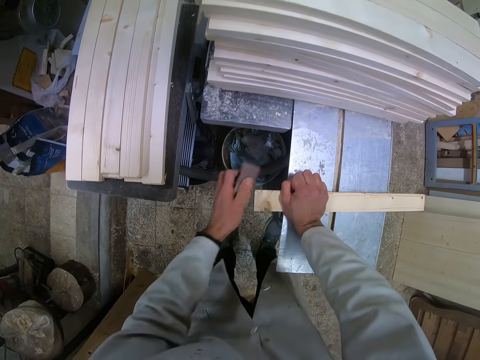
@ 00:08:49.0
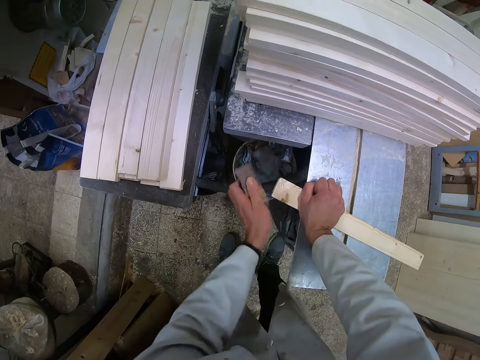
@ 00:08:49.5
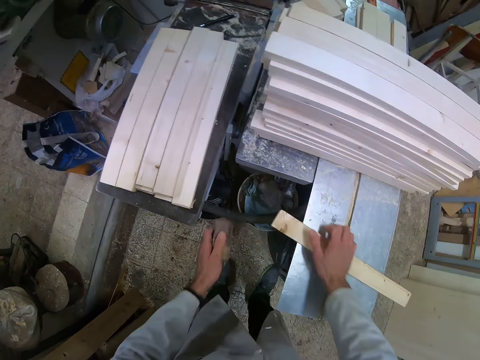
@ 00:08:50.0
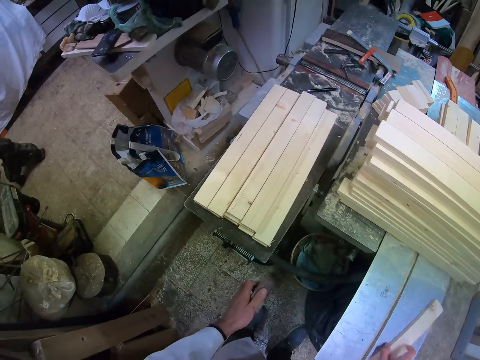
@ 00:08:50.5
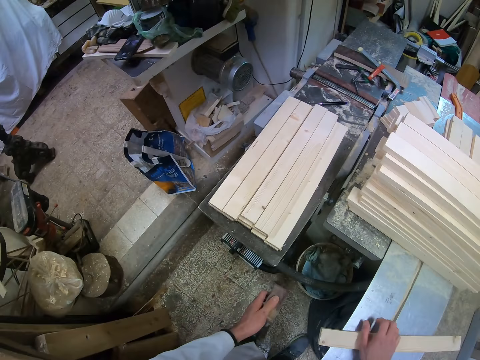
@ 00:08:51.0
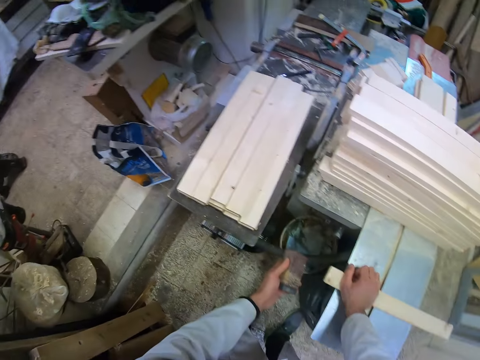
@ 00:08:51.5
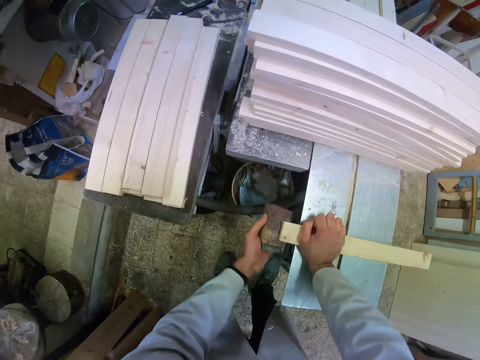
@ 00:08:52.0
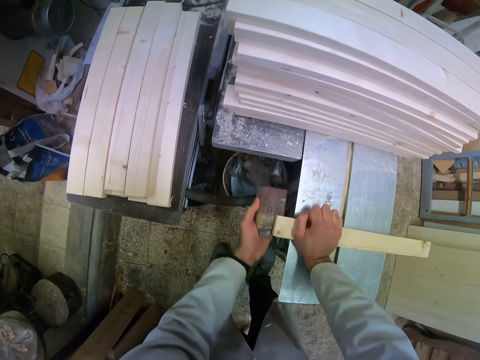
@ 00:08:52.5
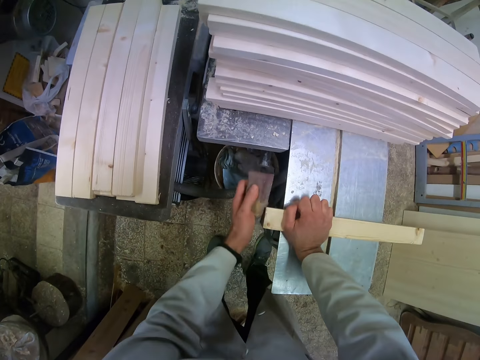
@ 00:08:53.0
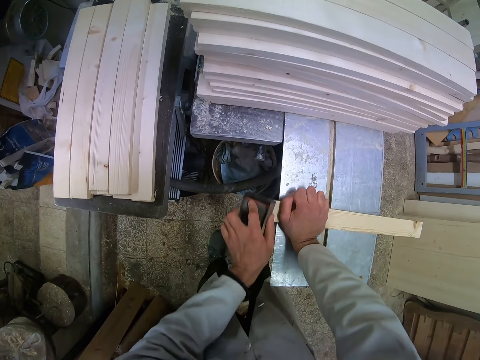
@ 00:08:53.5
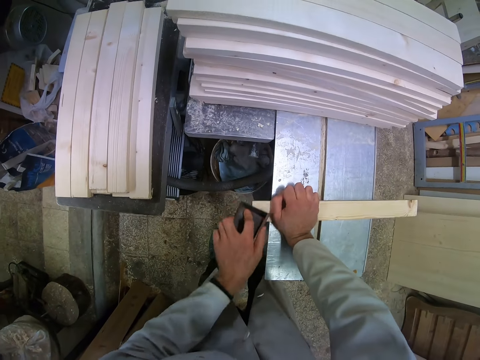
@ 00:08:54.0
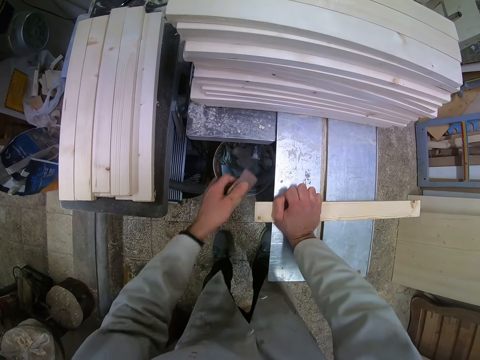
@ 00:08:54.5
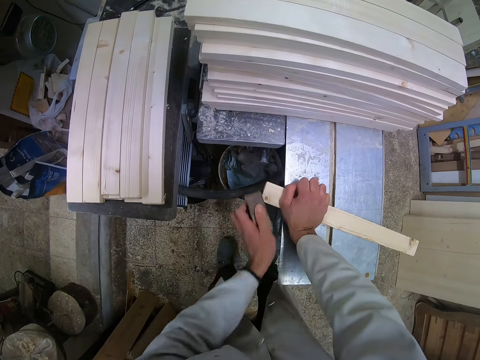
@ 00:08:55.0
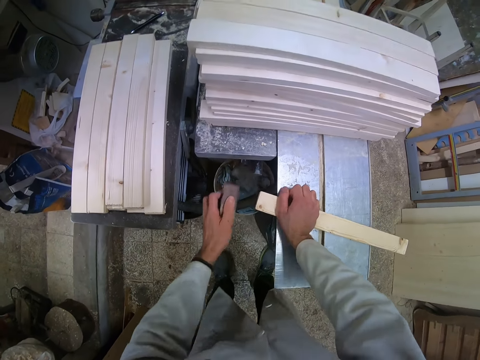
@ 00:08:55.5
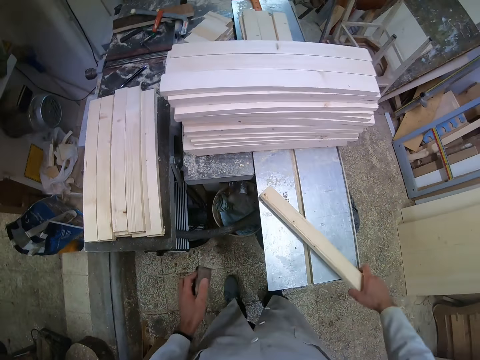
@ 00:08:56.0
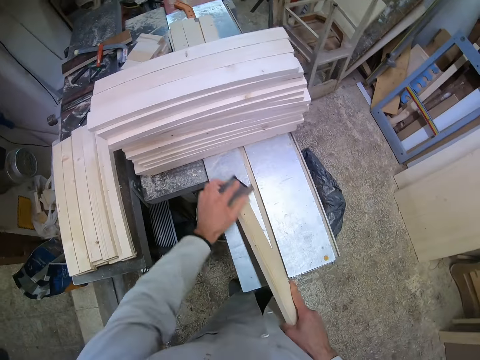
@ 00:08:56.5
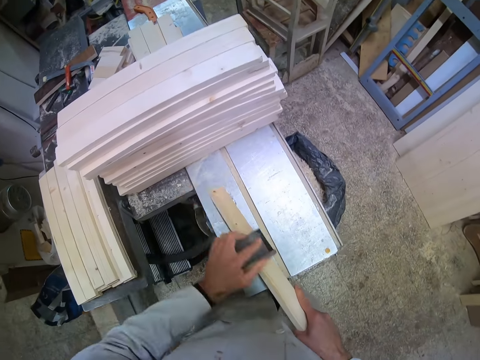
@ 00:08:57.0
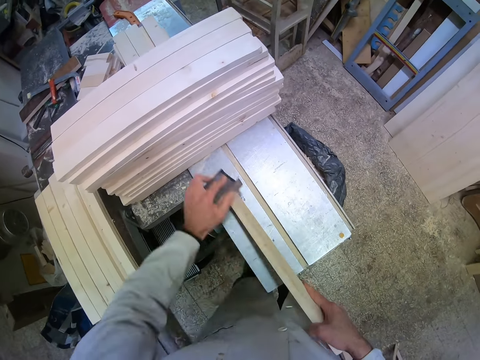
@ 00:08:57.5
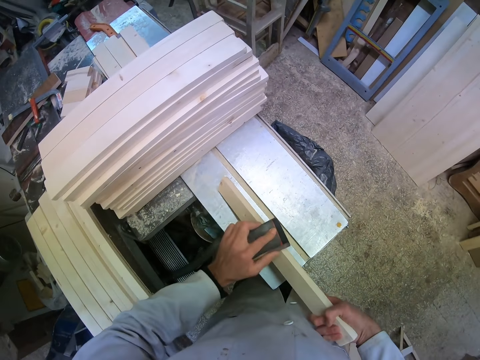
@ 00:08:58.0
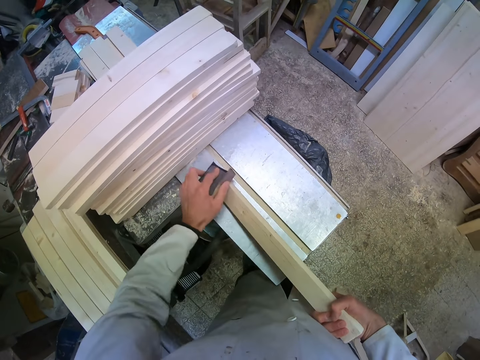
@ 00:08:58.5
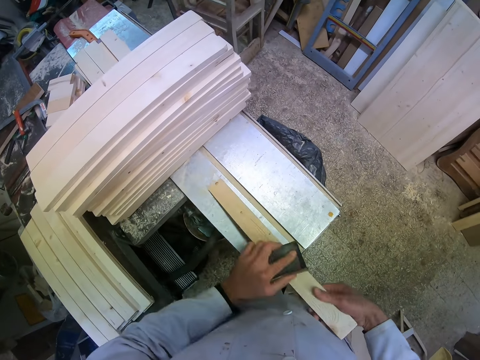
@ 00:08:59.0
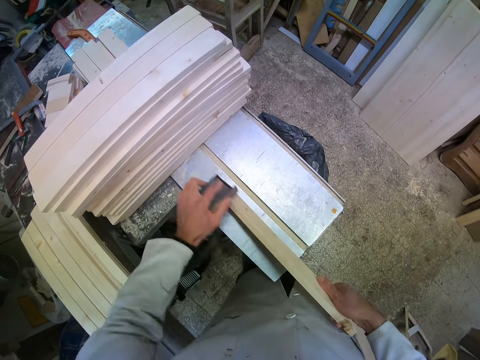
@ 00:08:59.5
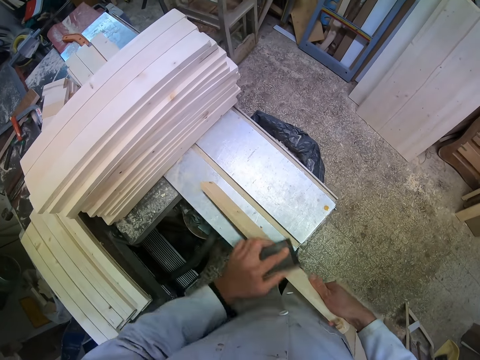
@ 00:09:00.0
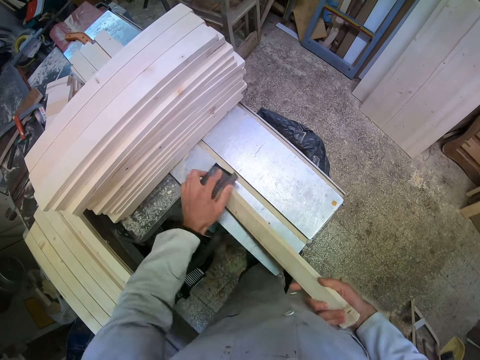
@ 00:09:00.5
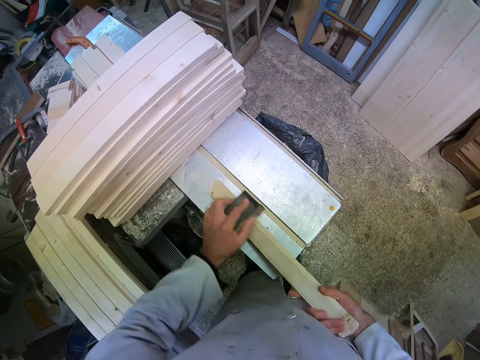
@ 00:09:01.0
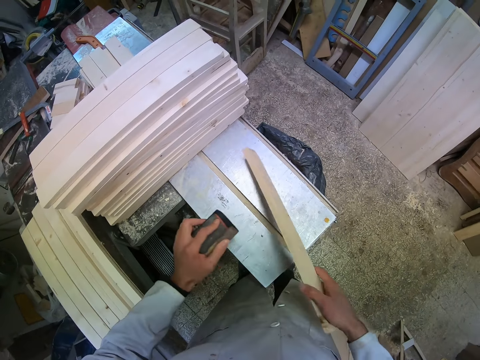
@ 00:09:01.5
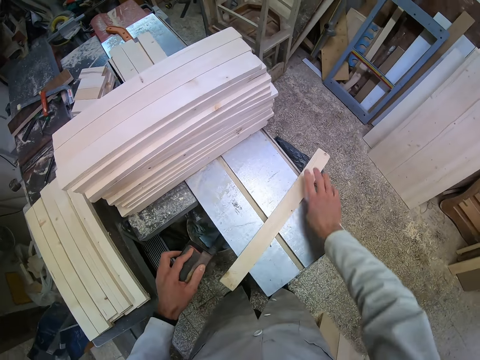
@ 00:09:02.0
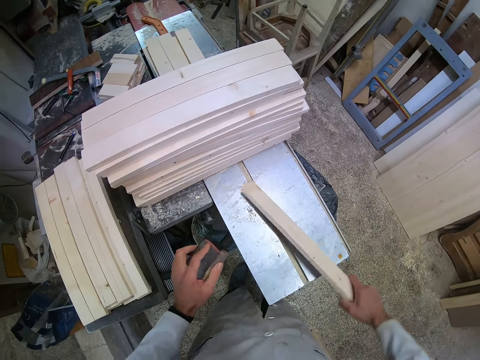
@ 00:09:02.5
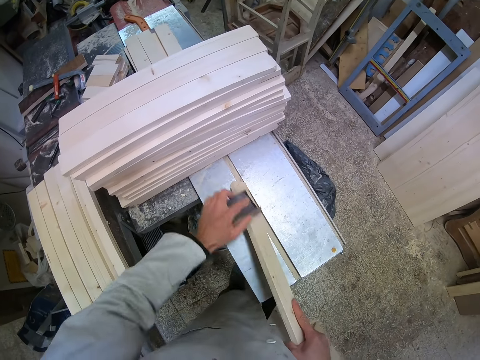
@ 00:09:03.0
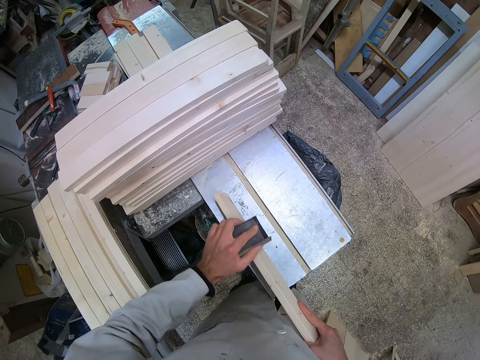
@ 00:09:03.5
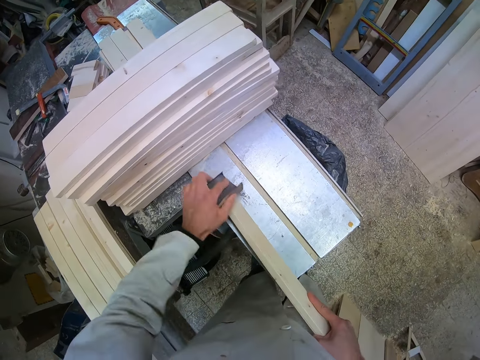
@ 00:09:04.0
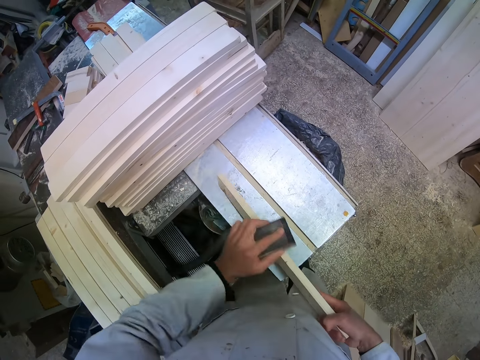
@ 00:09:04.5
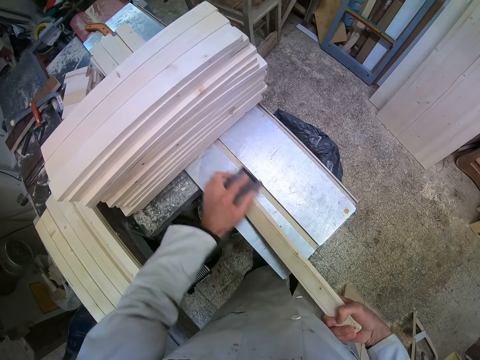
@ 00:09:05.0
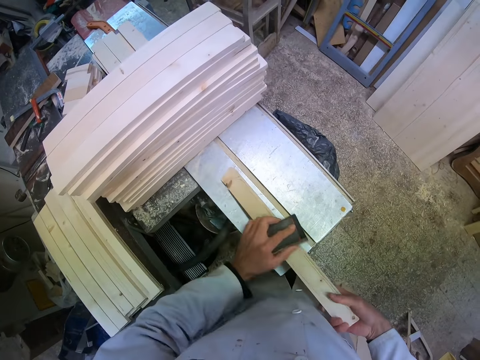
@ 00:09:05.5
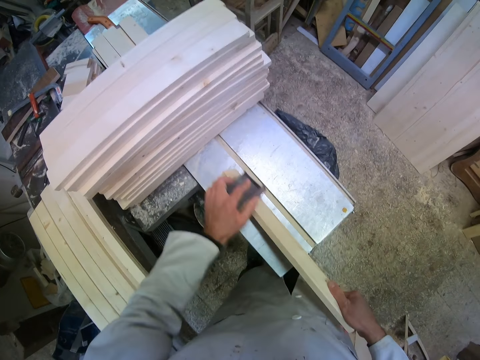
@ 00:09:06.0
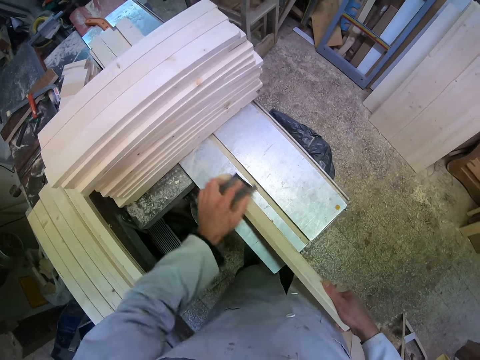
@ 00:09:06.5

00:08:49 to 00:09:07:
The camera wearer flips the piece of wood or timber. They press the timber on the surface. They smoothen the piece of wood on its end with the sandpaper. They scrub the height of the timber. They place the timber on the surface. They flip the piece of wood. They grab the timber from the surface. They smoothen the piece of wood with the sandpaper. They wipe the height of the timber.

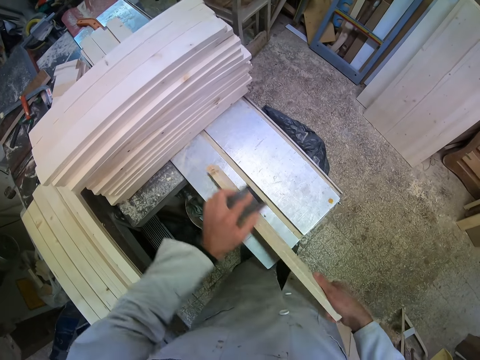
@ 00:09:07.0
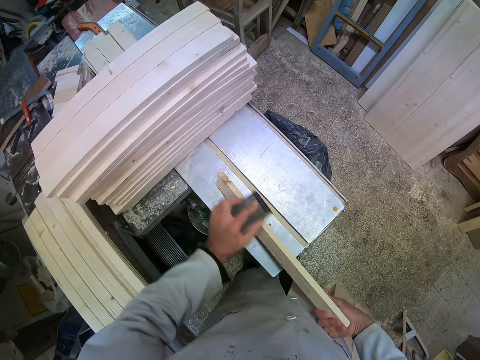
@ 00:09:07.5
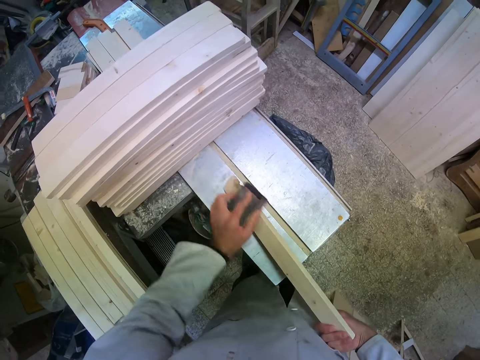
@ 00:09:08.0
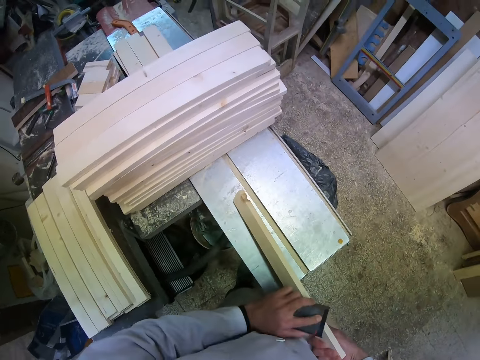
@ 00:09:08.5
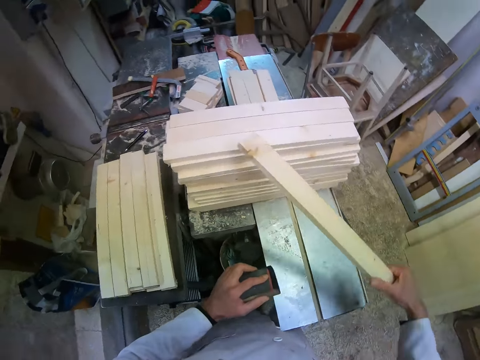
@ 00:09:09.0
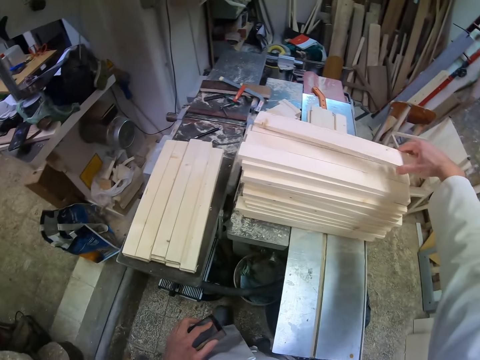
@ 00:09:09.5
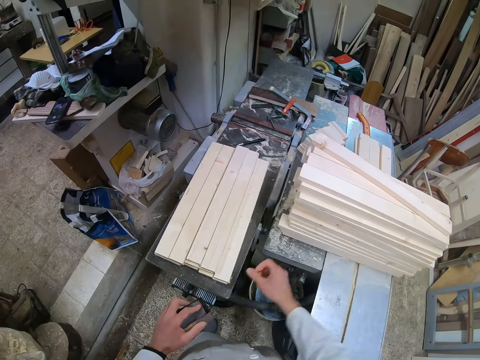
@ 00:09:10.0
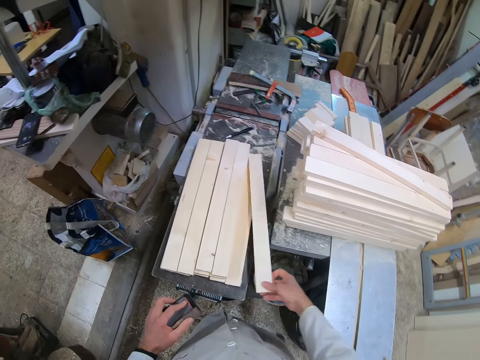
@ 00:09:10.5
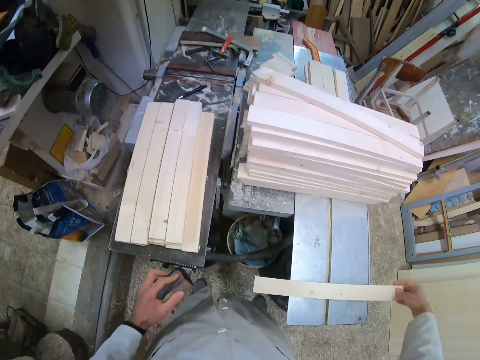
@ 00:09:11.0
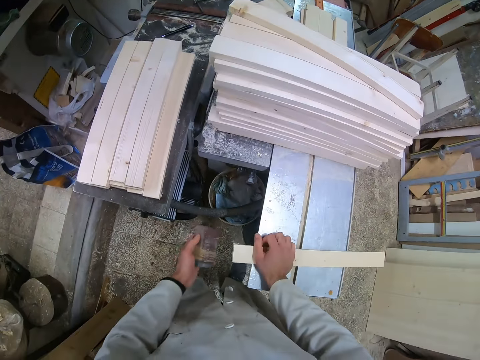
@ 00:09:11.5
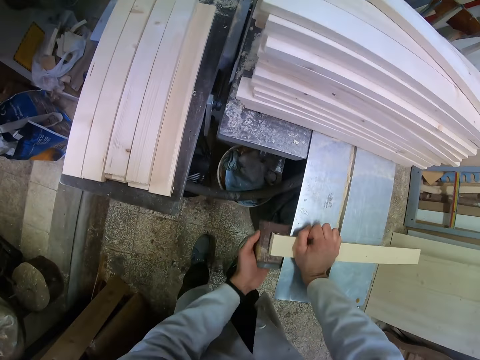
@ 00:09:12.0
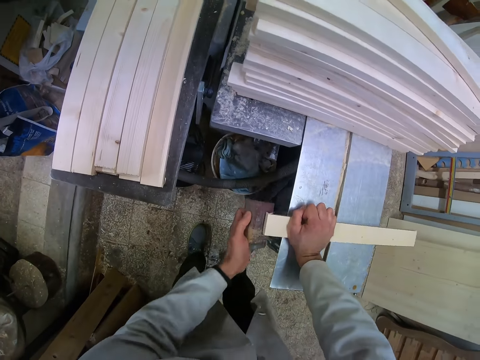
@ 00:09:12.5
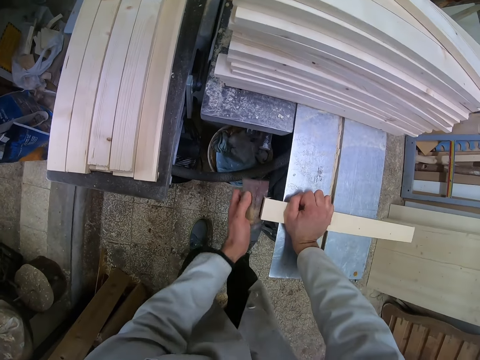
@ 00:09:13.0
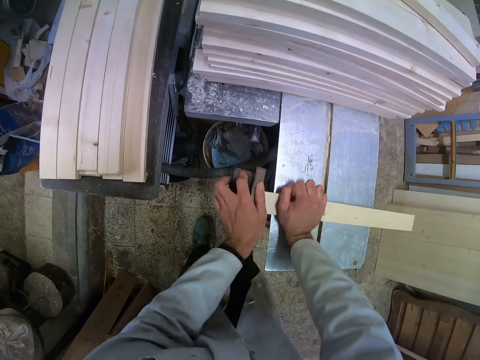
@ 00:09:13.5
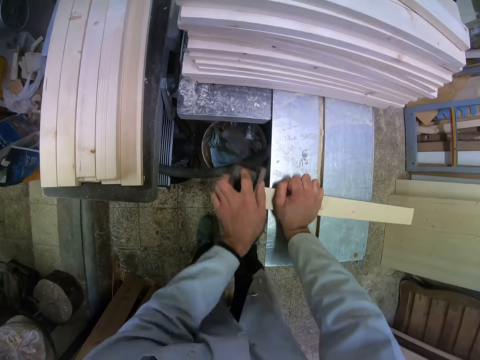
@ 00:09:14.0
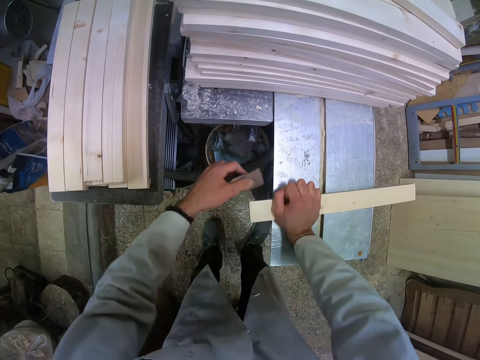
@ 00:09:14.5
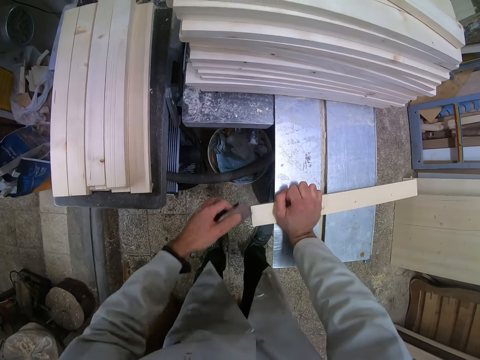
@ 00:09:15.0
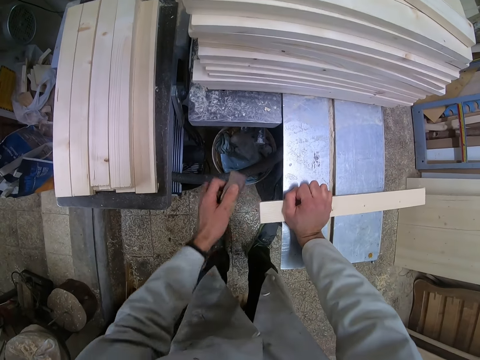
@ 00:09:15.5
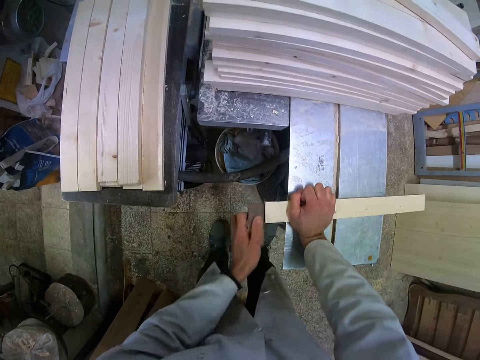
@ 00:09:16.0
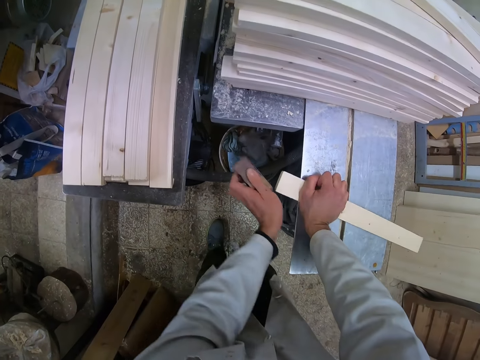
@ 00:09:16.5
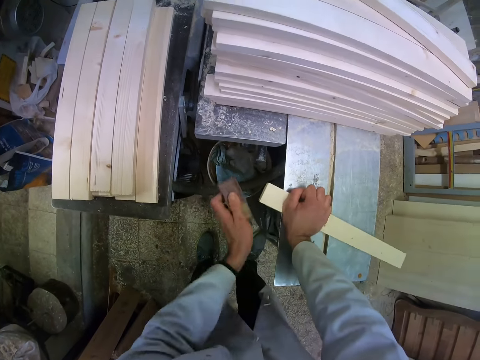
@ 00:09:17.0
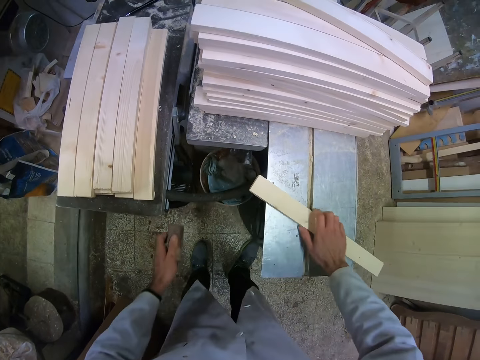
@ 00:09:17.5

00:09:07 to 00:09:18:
The camera wearer drops the piece of wood on the other pieces of wood on the cutting machine. He picks up another piece of wood or timber with his right hand. He drops the piece of wood on the cutting machine. He presses the timber on the surface. He smoothens the edge of the piece of wood with the sandpaper.
